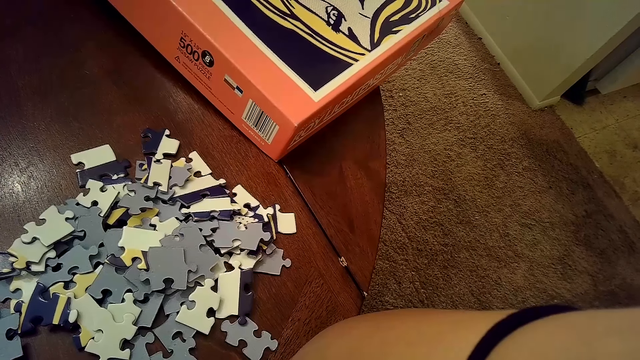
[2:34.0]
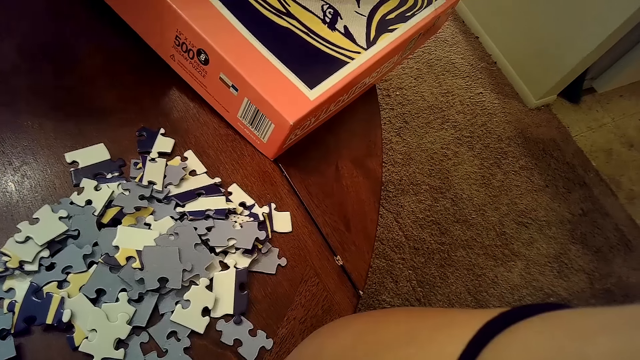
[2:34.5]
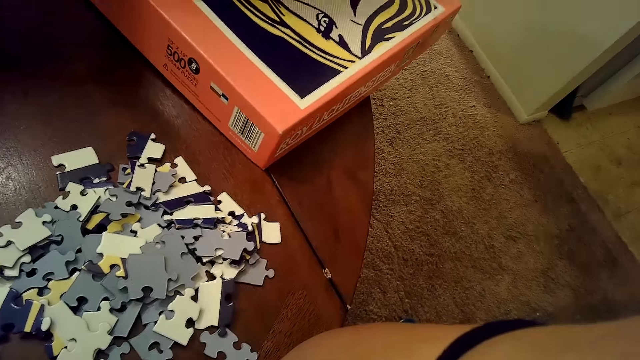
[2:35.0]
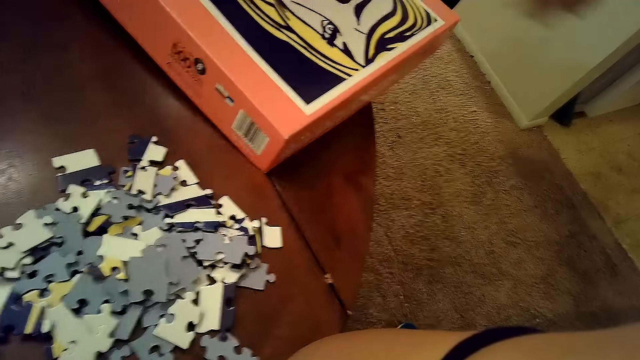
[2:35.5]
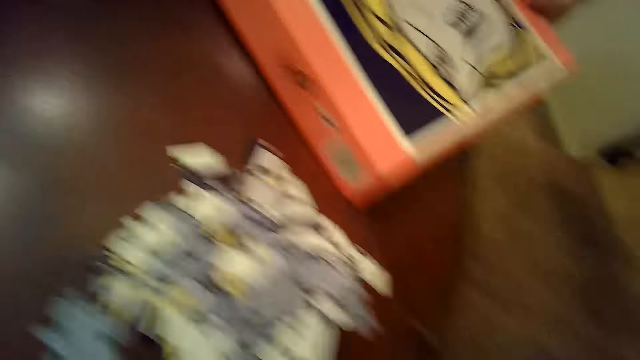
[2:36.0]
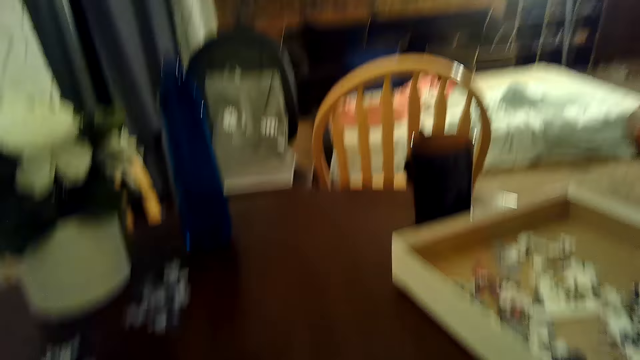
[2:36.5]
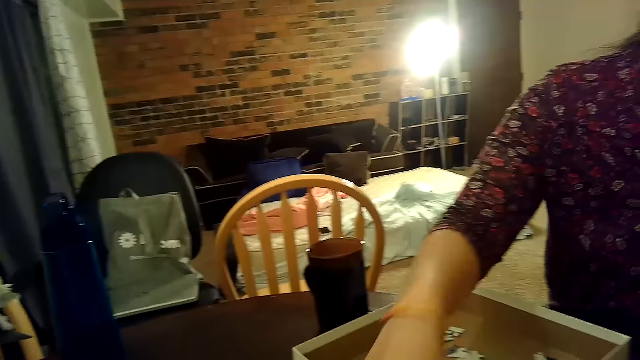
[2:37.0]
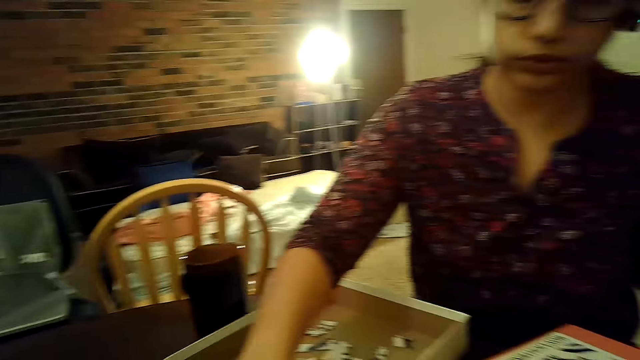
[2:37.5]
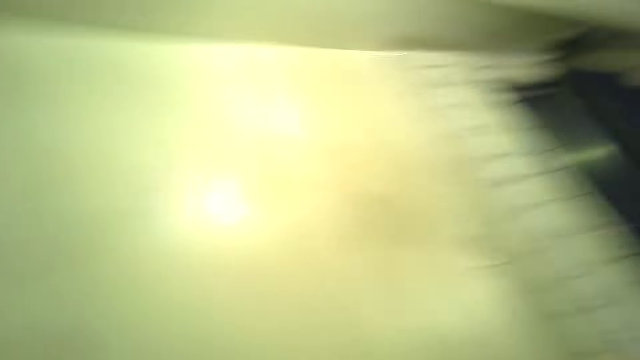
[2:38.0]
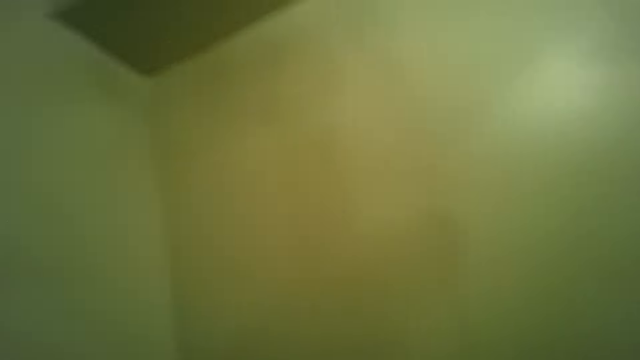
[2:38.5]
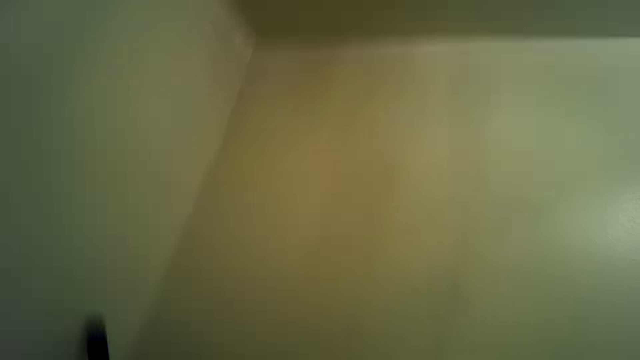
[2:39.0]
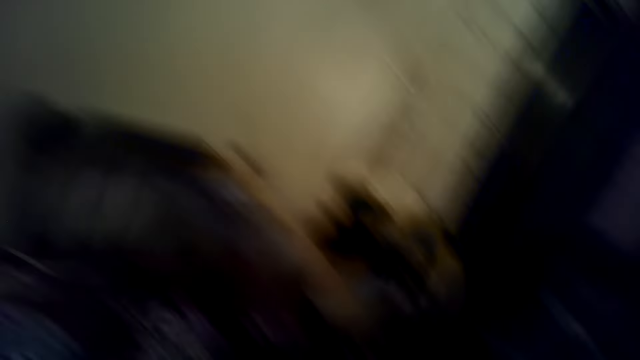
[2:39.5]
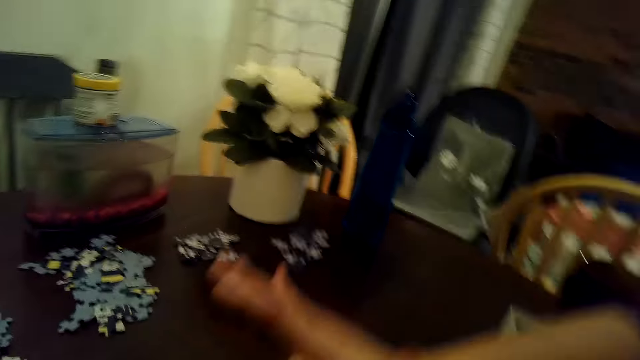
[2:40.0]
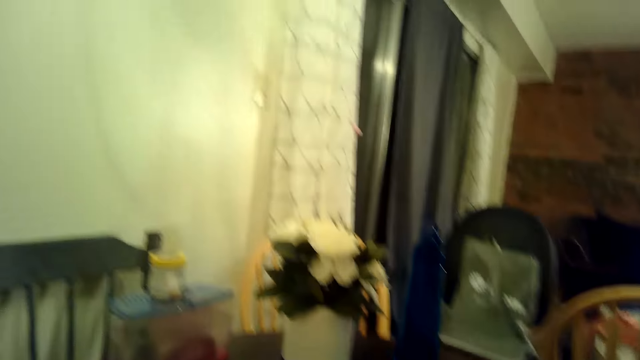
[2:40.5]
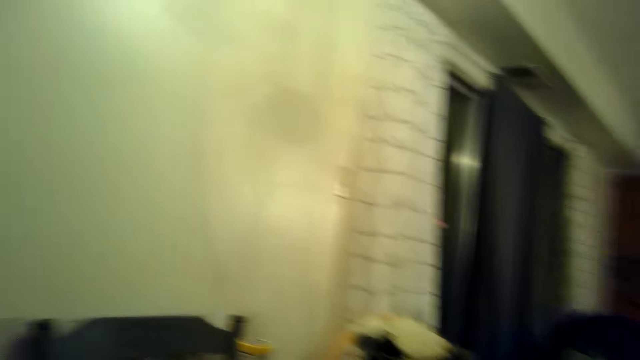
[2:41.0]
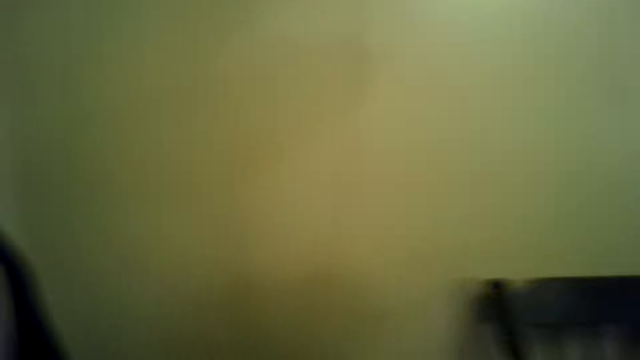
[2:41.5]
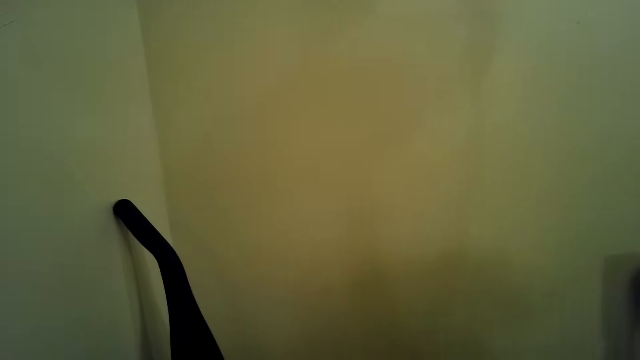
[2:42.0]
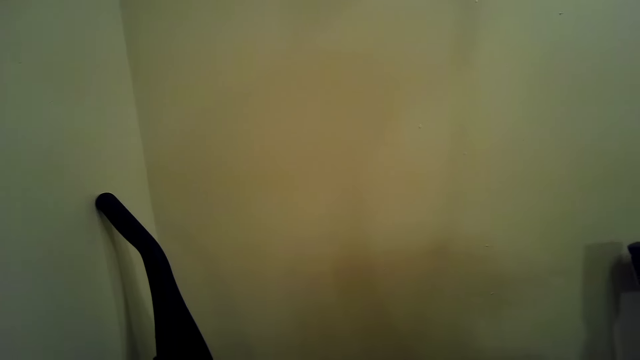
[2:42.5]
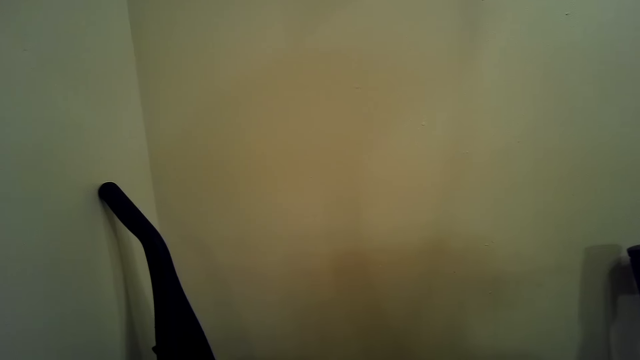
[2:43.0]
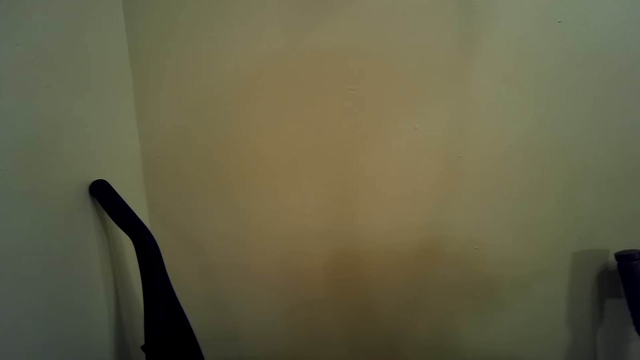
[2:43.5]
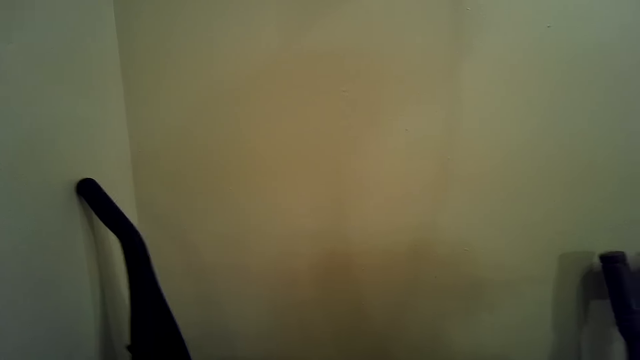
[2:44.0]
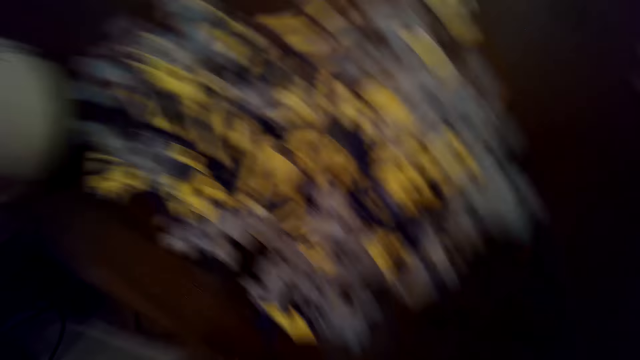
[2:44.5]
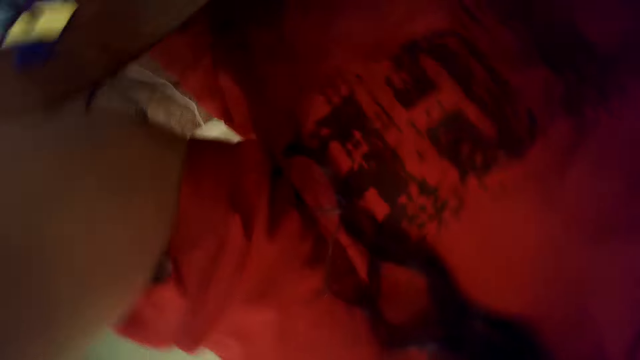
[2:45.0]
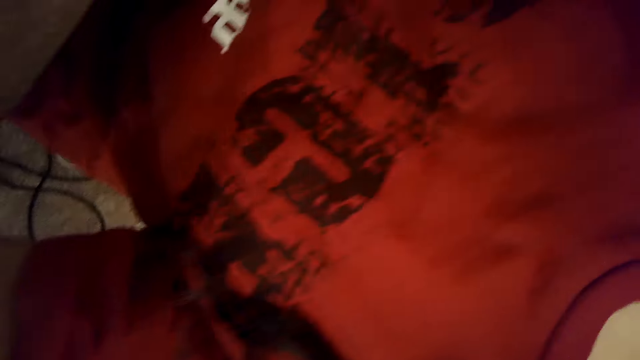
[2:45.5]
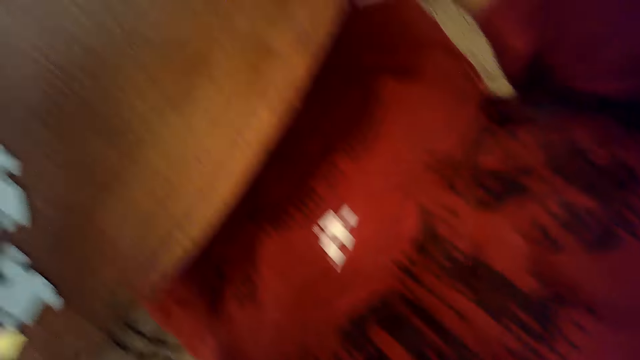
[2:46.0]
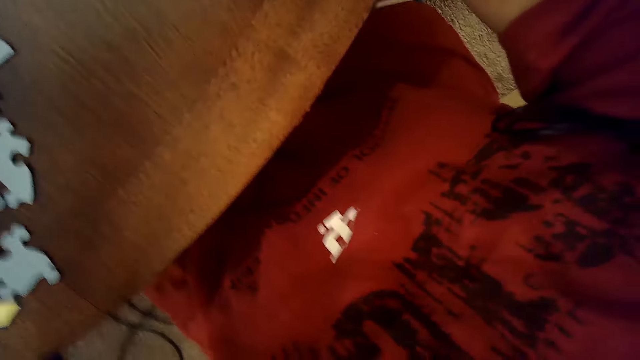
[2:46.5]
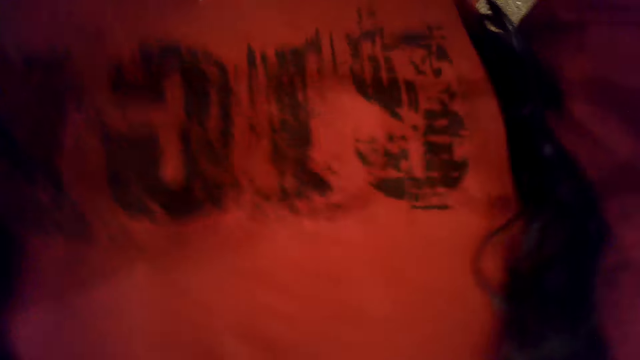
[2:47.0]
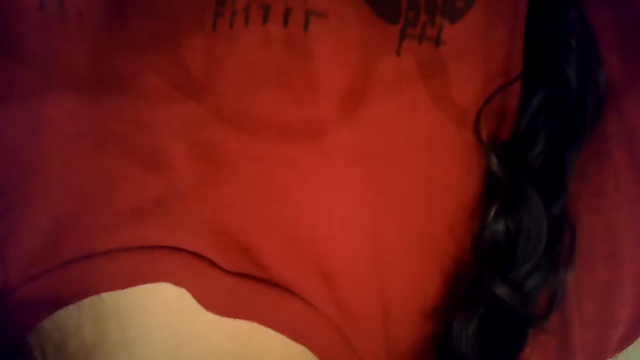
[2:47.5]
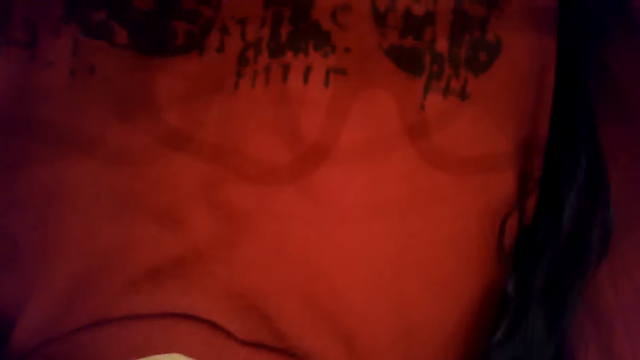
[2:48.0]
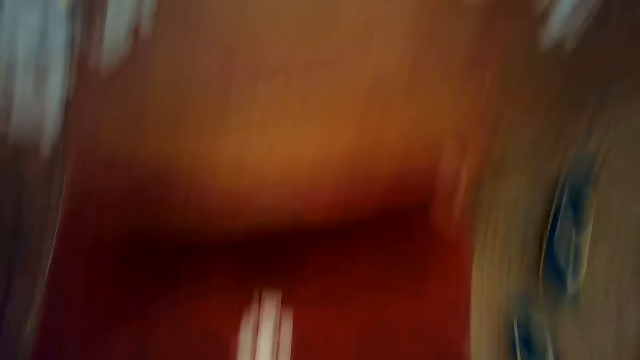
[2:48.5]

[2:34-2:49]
A woman touches the lid of a jigsaw puzzle box on a table with her left hand. The woman lifts her right hand from the table. The camera wearer dialogues with the woman. They look around. They dialogue with the woman.

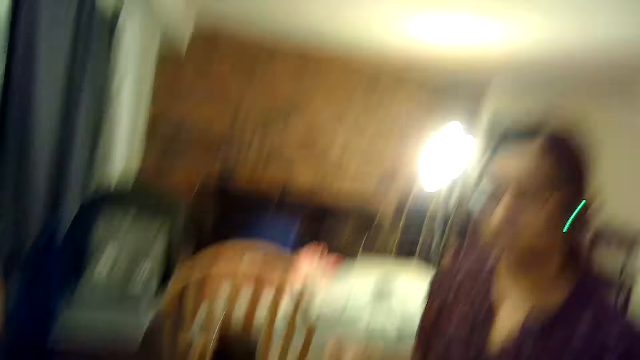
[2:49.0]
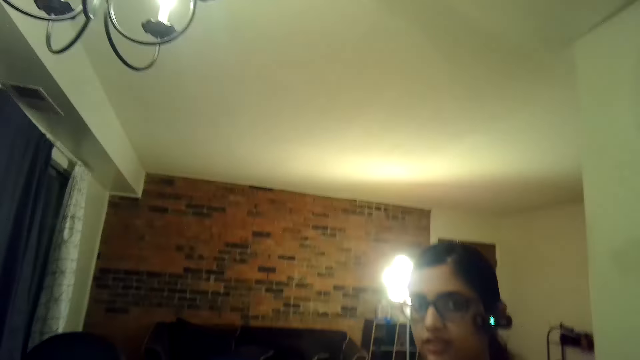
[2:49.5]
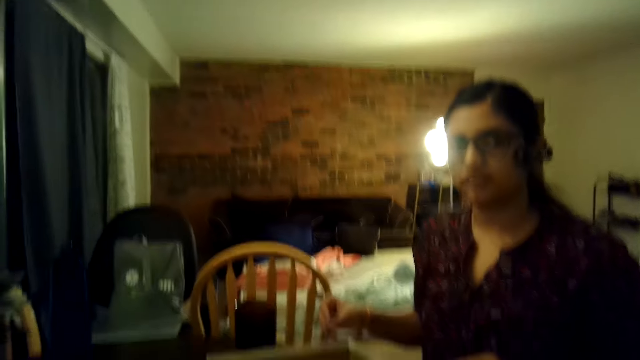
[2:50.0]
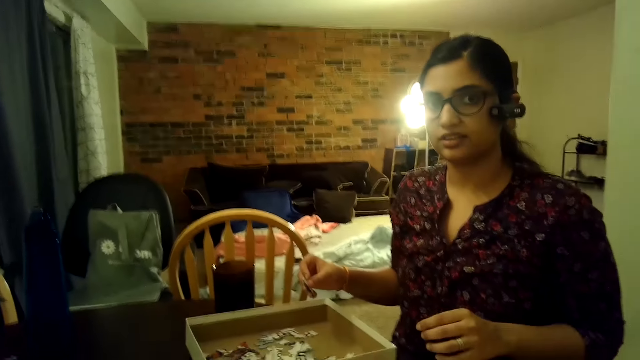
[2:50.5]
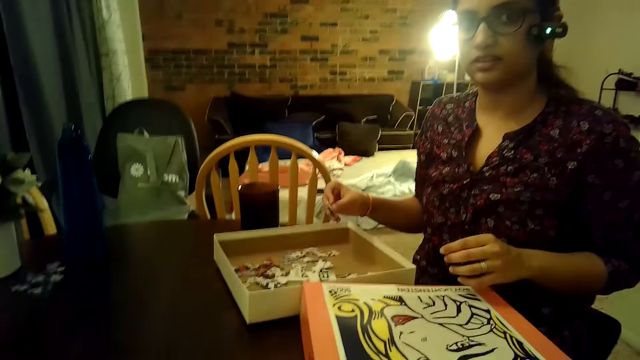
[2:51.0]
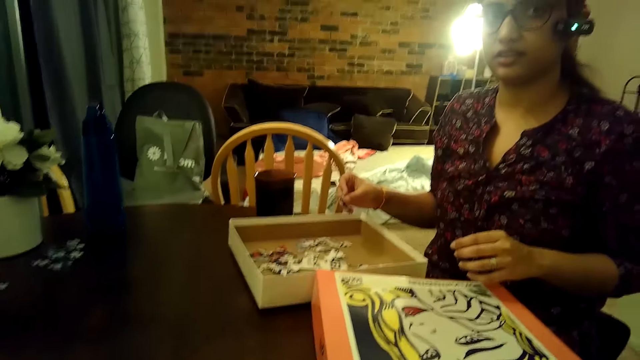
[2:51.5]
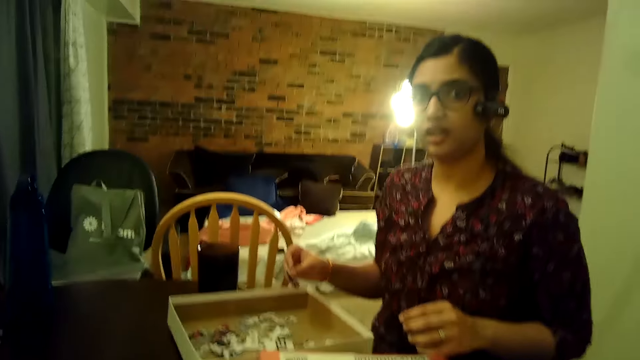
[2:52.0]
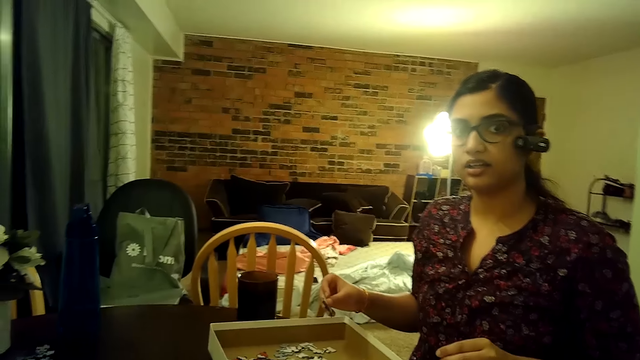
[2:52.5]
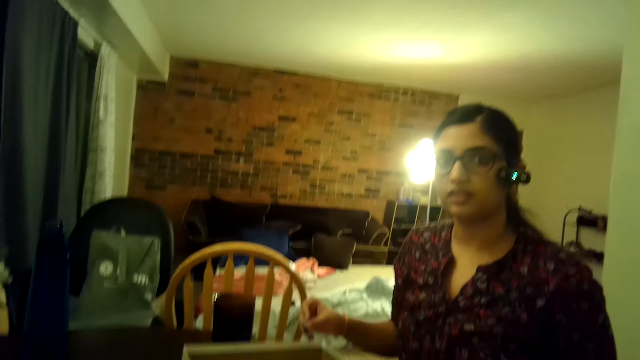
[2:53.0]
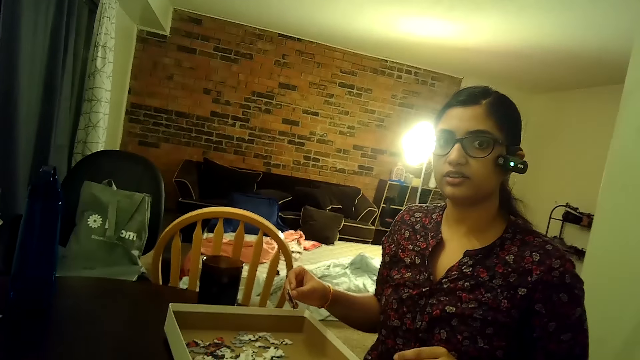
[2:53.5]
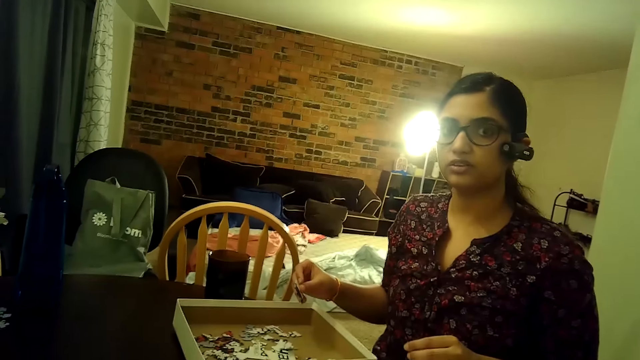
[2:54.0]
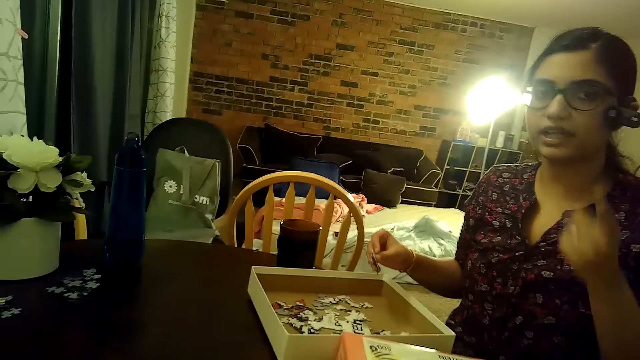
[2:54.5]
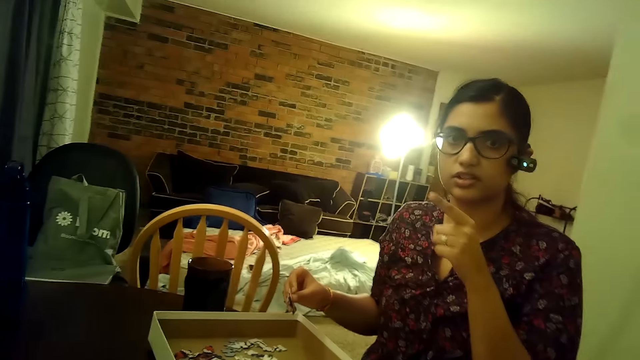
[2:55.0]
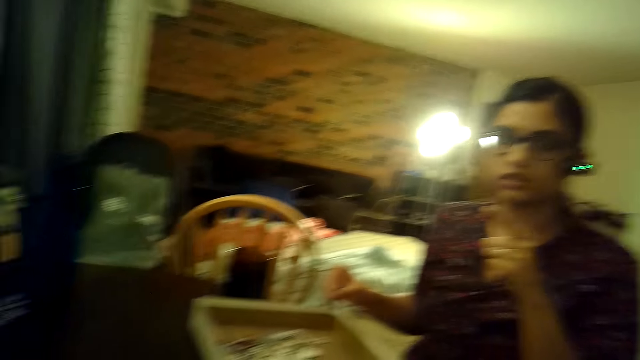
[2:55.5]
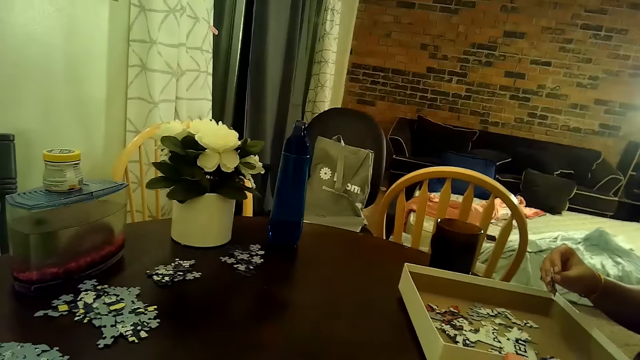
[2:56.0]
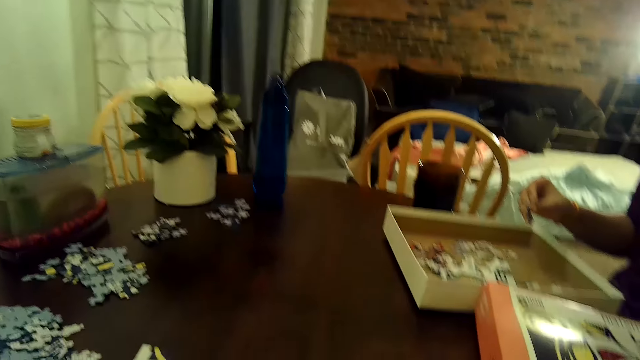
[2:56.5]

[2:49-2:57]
A woman holds a puzzle piece in her right hand.
